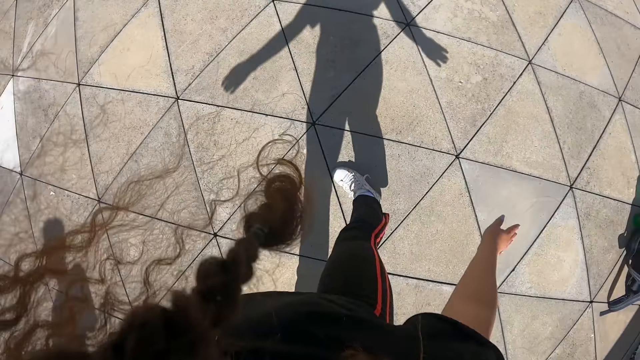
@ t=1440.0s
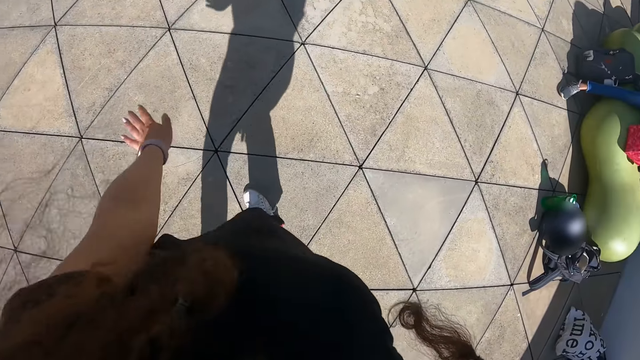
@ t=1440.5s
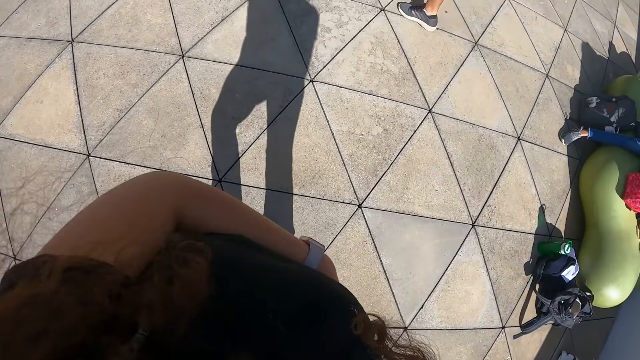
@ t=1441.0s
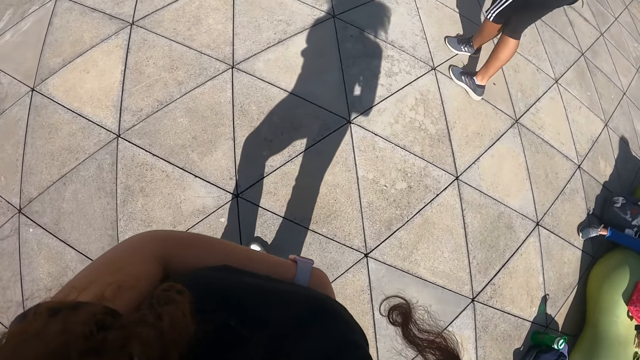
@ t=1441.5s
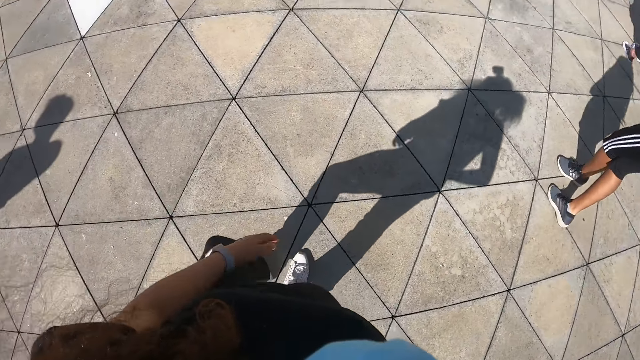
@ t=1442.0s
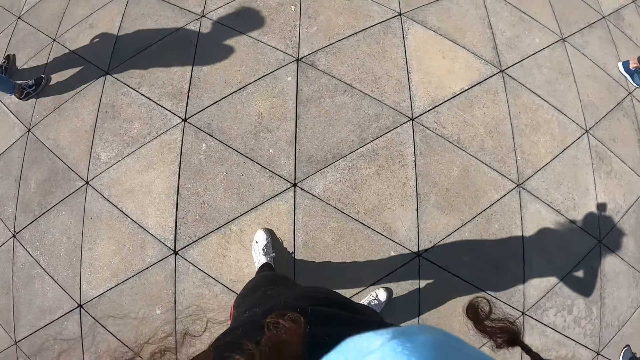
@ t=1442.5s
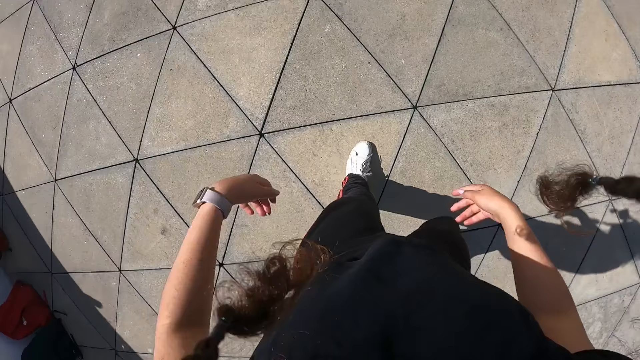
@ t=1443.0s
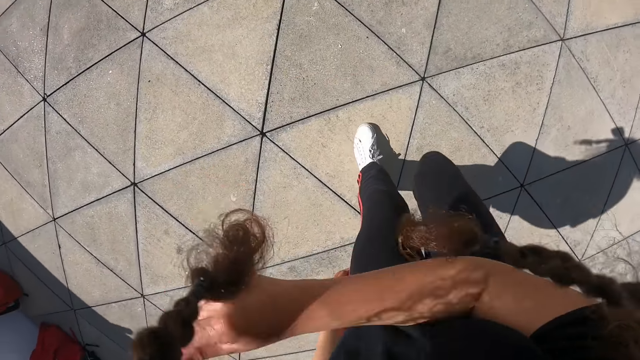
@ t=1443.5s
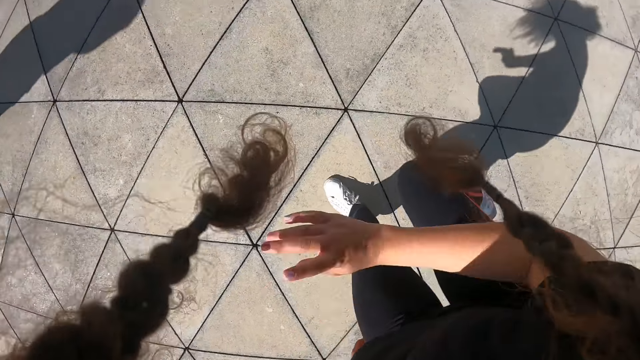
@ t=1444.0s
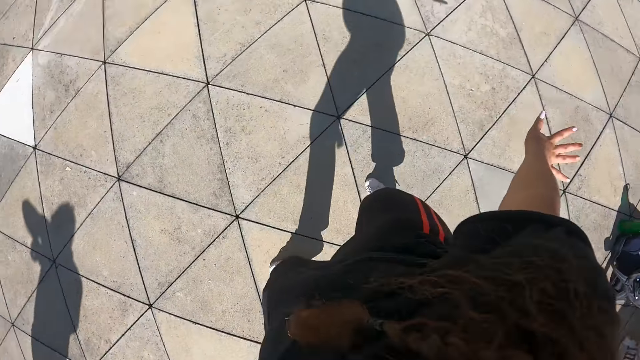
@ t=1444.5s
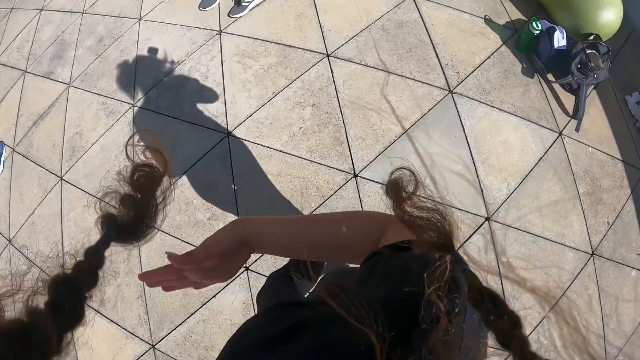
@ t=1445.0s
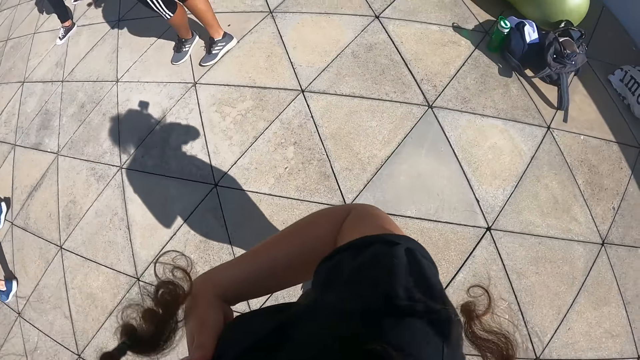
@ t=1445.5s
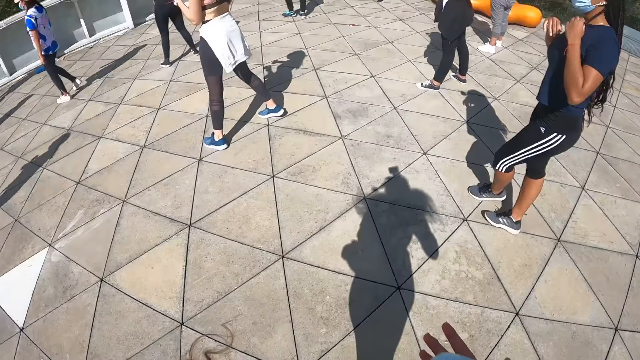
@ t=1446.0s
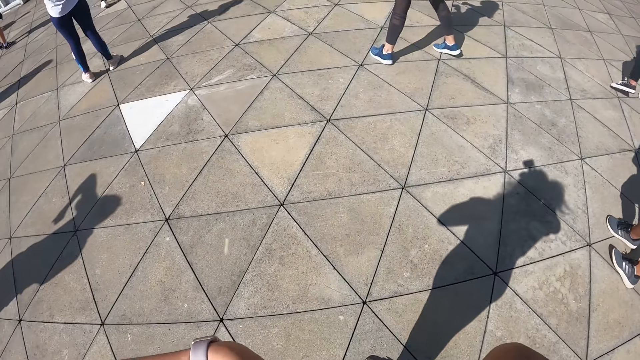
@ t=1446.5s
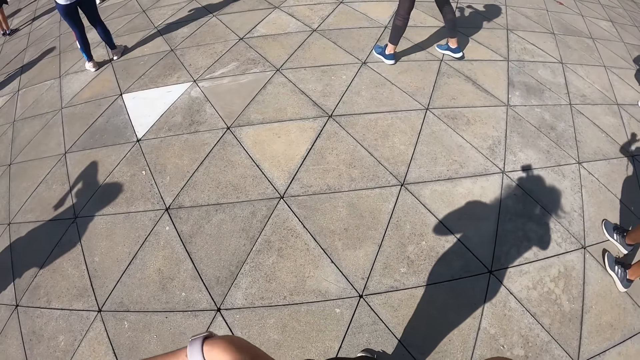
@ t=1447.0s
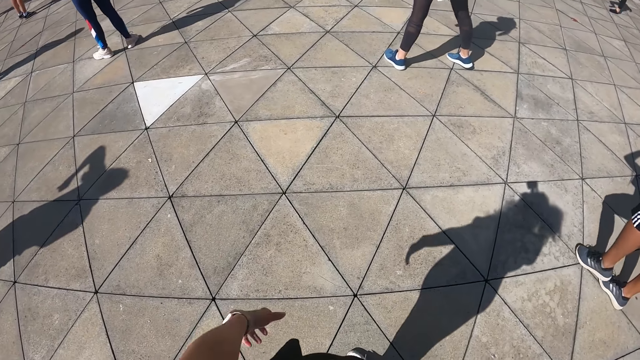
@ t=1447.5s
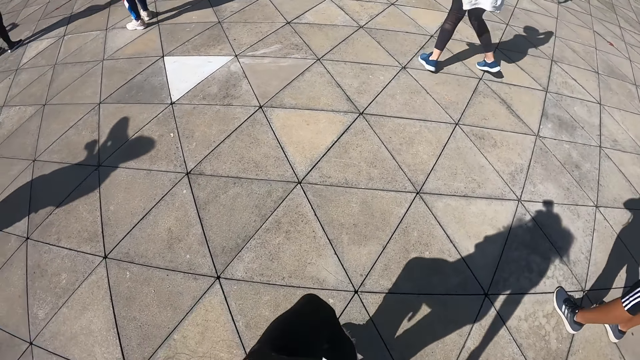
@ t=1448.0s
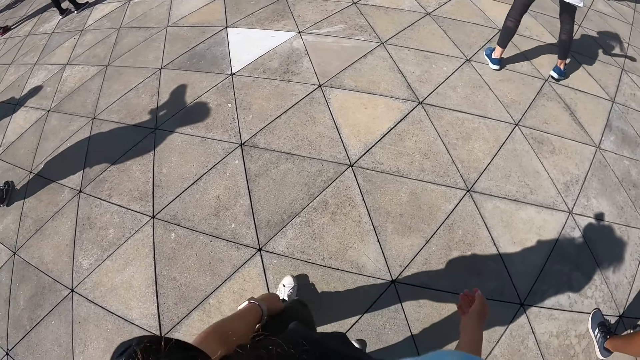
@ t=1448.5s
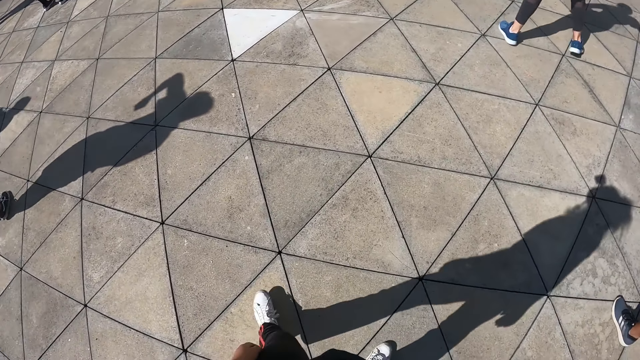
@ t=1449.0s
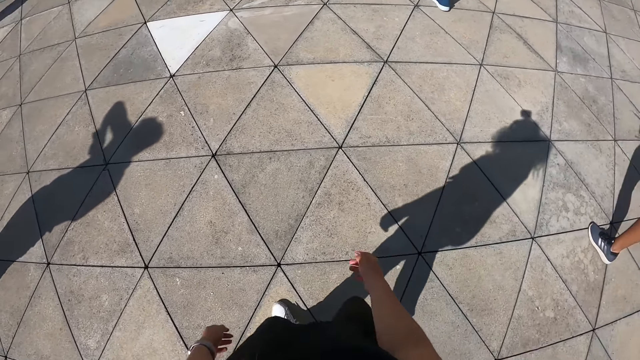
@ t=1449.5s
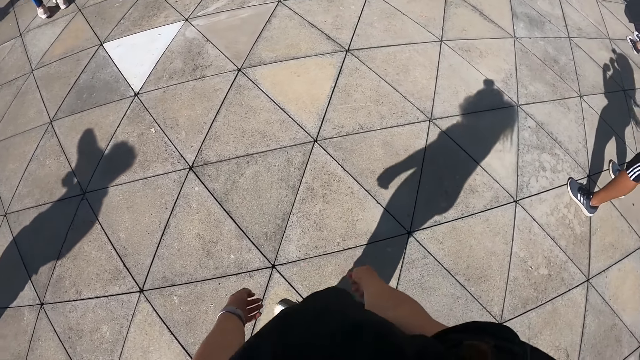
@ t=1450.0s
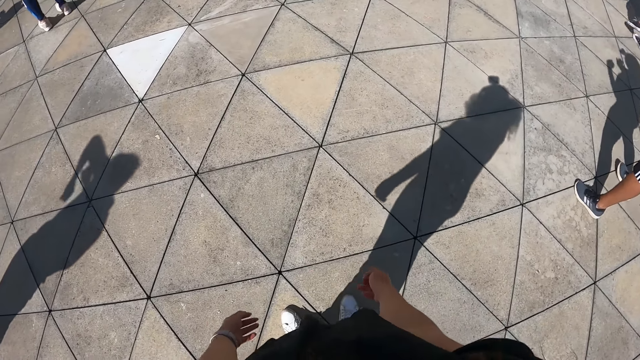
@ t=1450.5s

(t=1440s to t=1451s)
The camera wearer places her left hand on her hips. She swings her right hand backward. She places her right hand on her chest region. She stops moving.

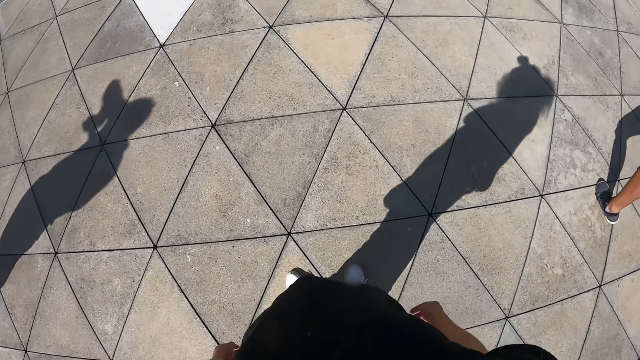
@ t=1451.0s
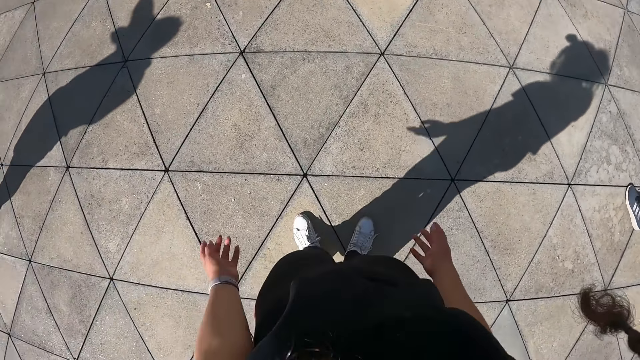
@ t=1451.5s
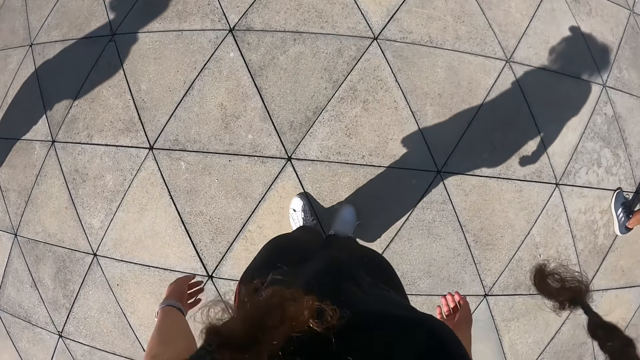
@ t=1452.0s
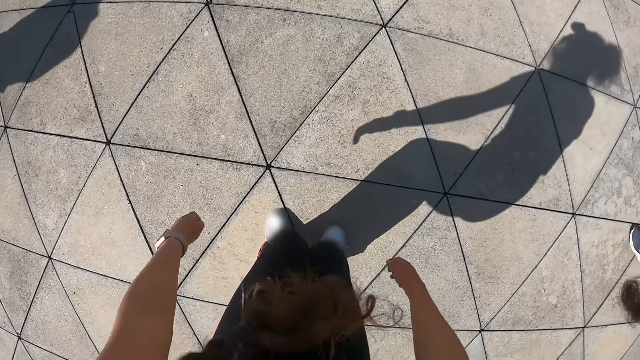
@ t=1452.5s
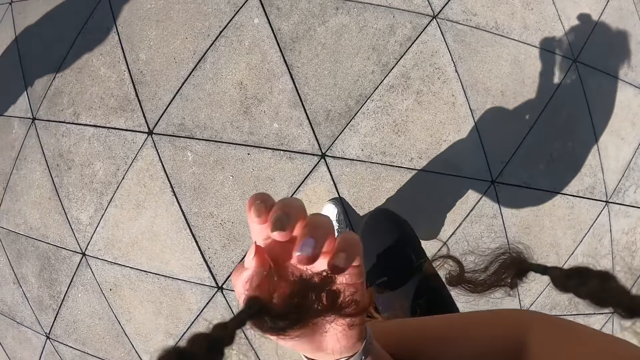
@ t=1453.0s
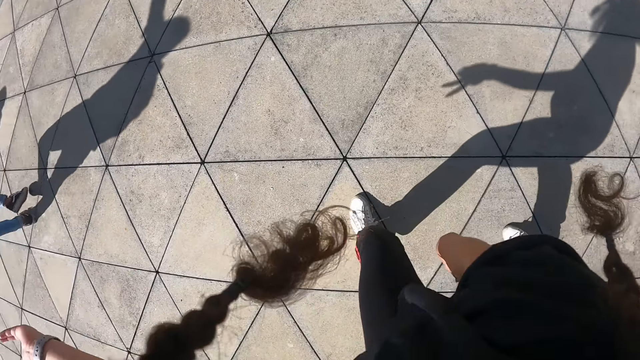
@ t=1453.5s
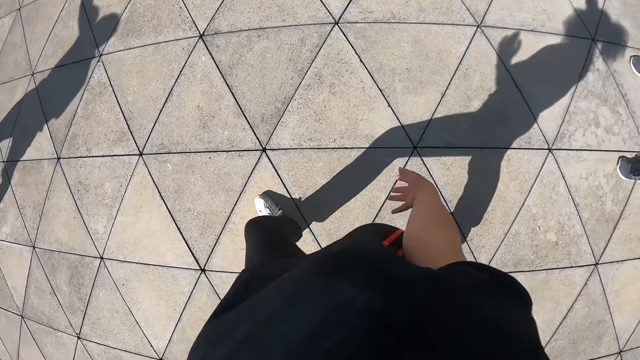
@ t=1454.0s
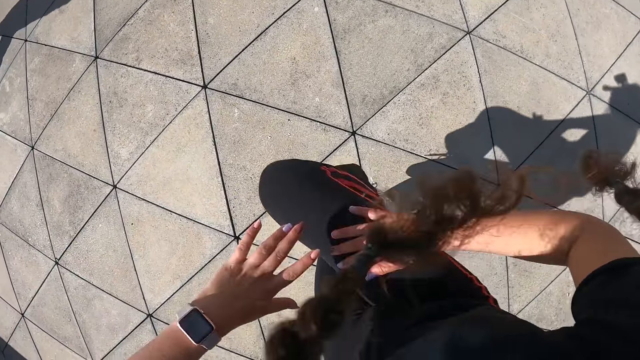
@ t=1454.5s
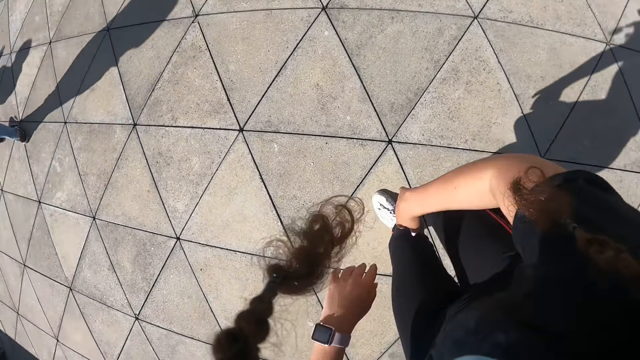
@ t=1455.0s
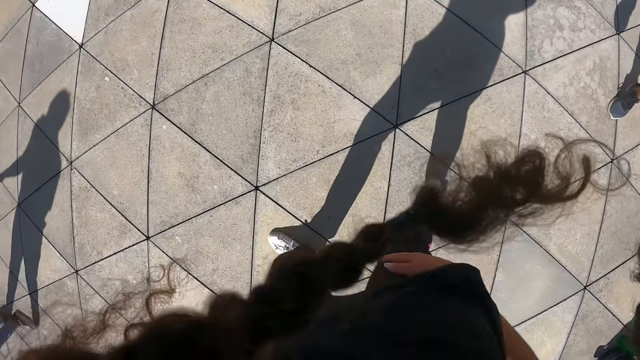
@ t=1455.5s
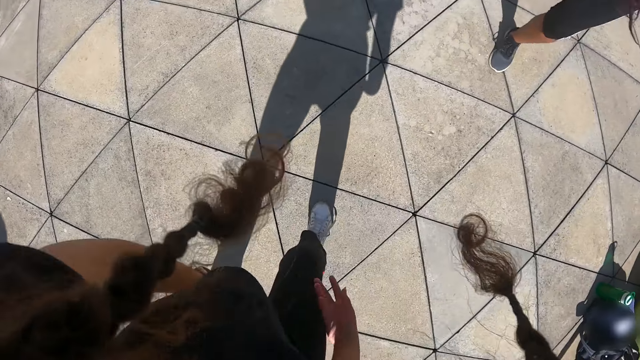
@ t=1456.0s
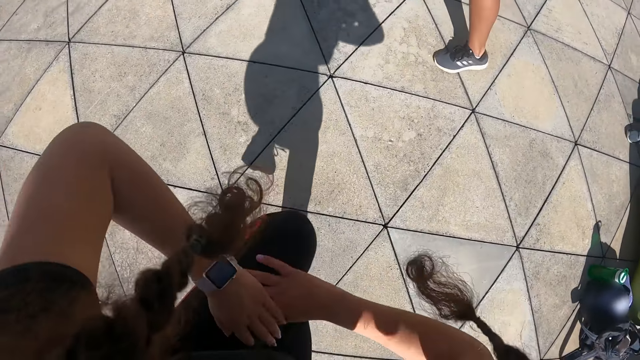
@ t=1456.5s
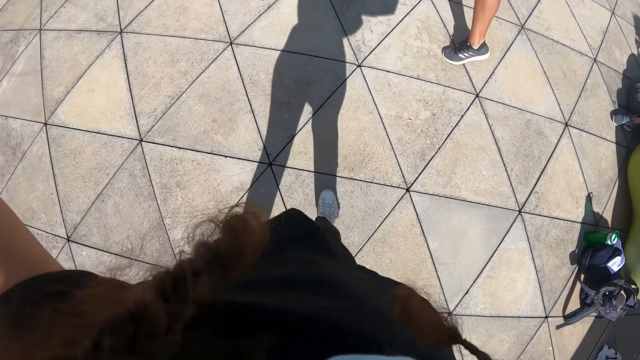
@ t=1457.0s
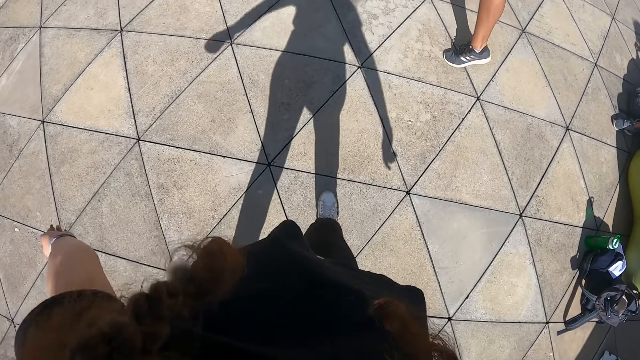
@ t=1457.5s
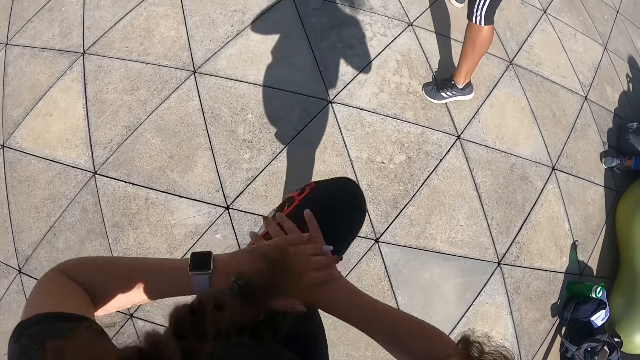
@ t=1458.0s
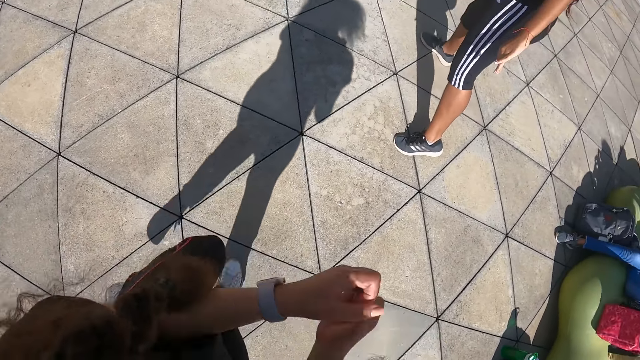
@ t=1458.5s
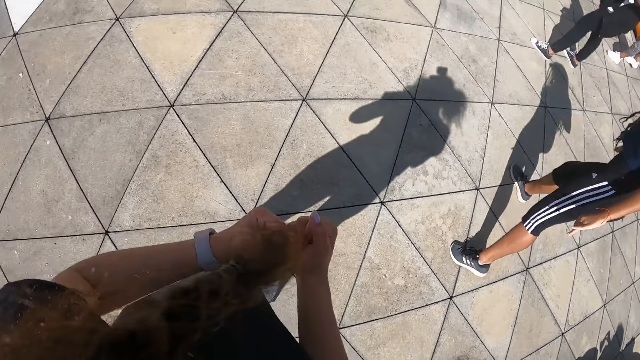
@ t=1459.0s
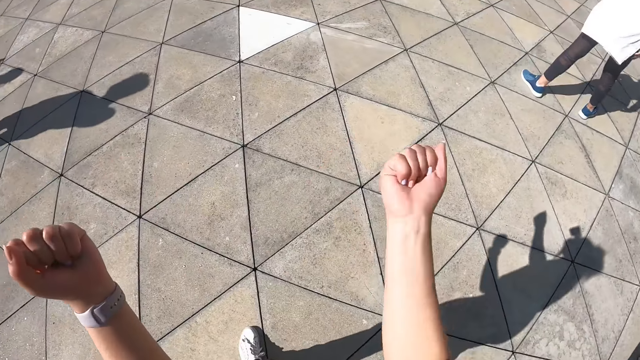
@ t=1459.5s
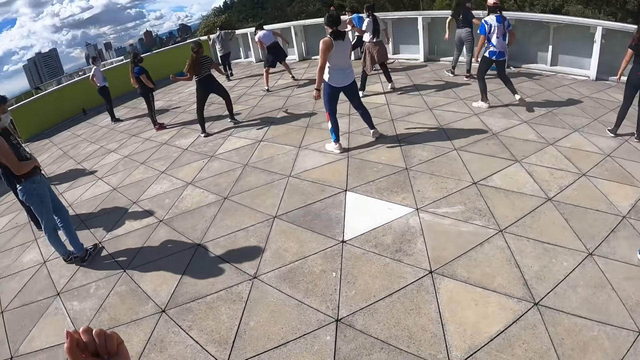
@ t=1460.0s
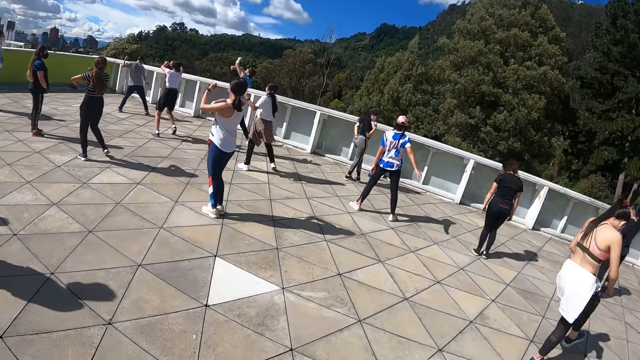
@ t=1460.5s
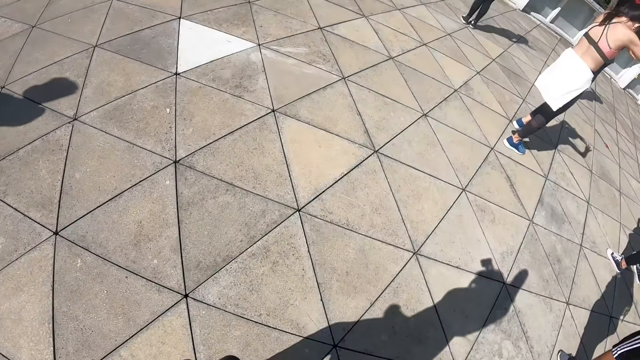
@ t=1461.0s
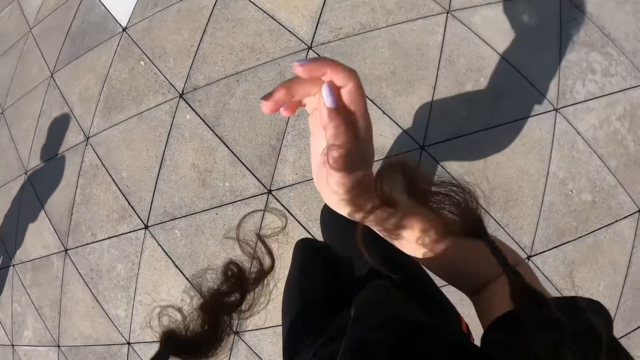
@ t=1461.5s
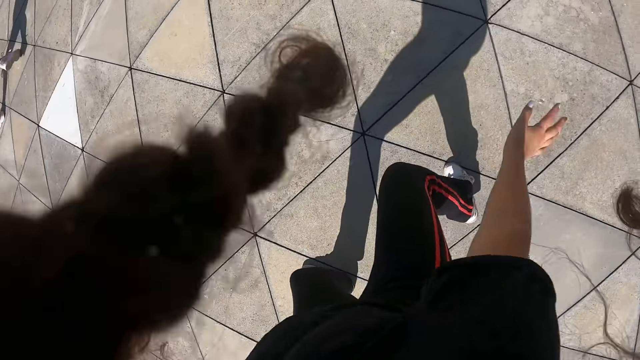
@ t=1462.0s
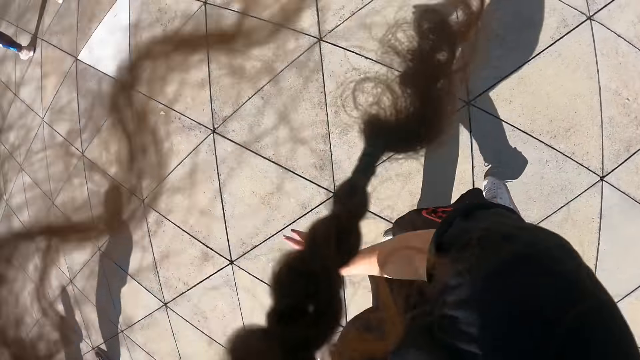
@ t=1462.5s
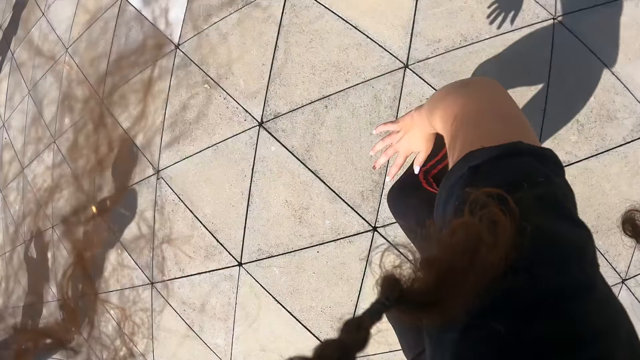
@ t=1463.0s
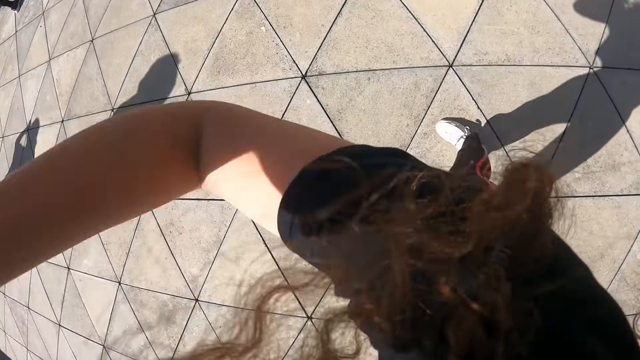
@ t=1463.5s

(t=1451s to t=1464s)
The camera wearer dances. She swings her hands. She raises her right leg. She places her hands on the raised leg. She raises her left leg to her hands. She swings her hands away from her left leg. She raises her left leg to her hands. She looks around. She clenches her fists. She swings her hands to the left side. She swings her right leg to the side. She dances. She swings her right hand. She kicks her leg forward.
